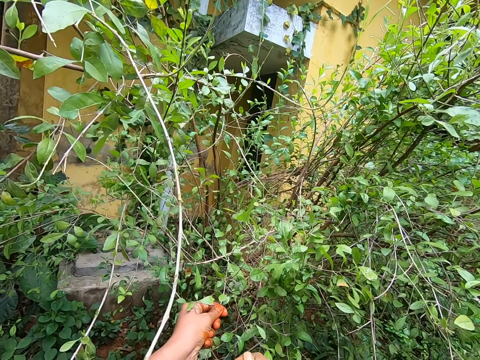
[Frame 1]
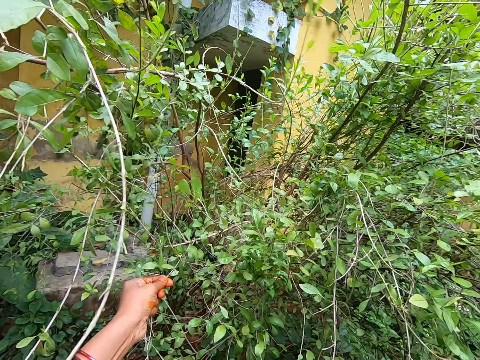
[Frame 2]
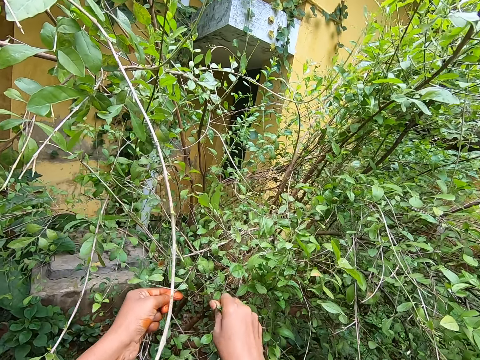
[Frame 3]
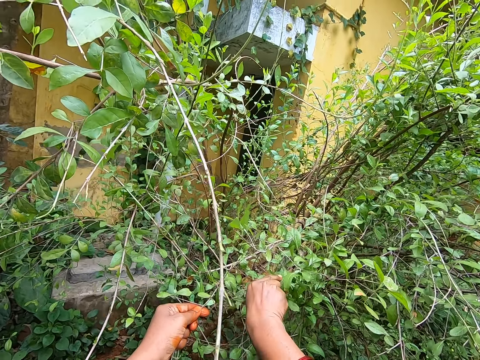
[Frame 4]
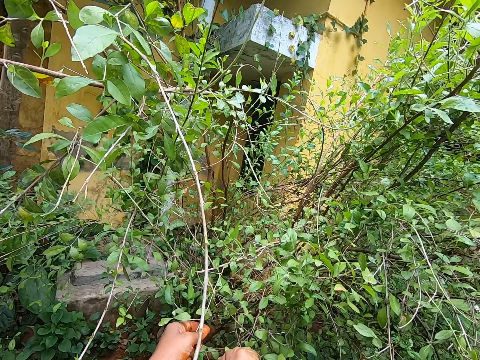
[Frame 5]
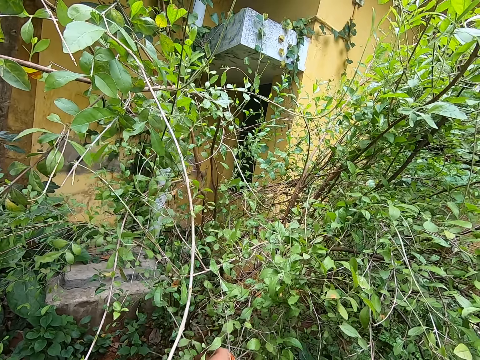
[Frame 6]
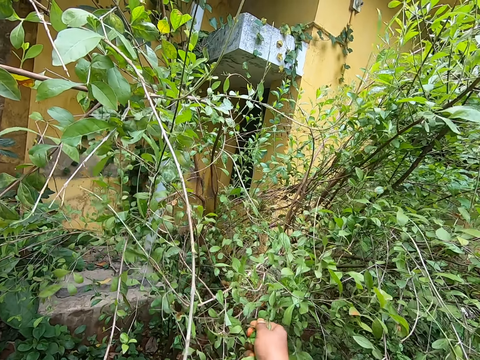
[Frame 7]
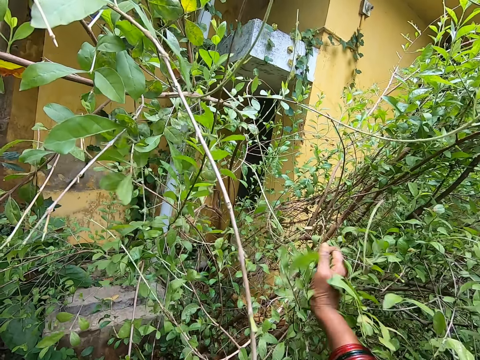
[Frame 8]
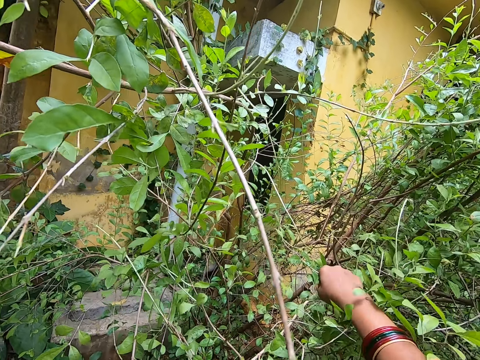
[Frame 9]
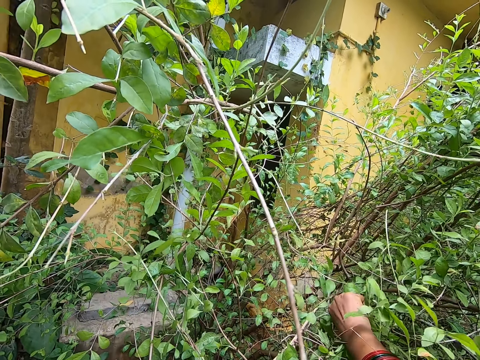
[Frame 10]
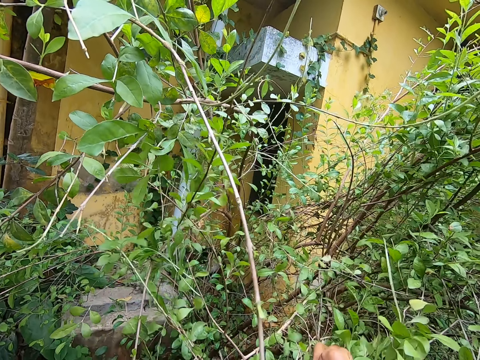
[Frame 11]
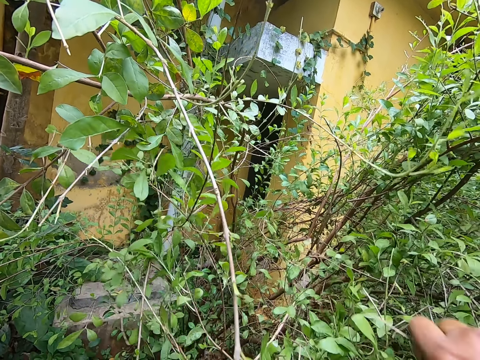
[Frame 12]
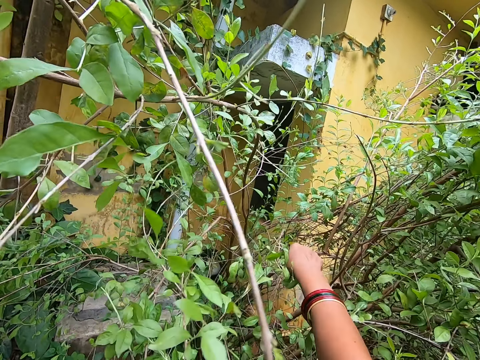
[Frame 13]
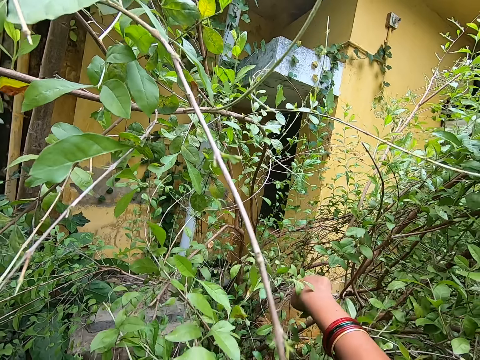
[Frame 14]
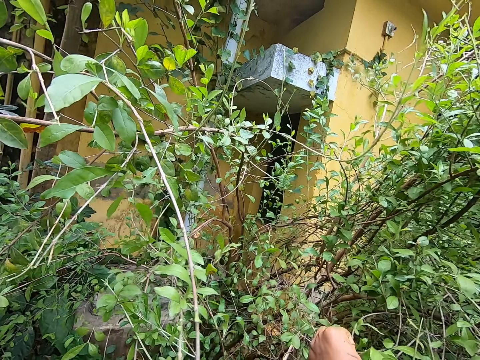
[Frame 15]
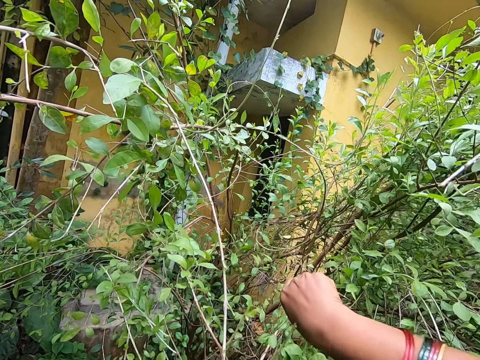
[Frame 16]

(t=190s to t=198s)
The camera wearer holds a twig by the left hand. They pick leaves.

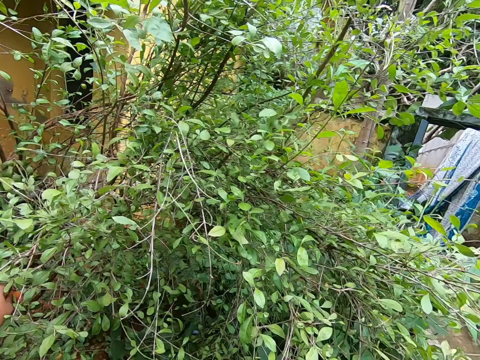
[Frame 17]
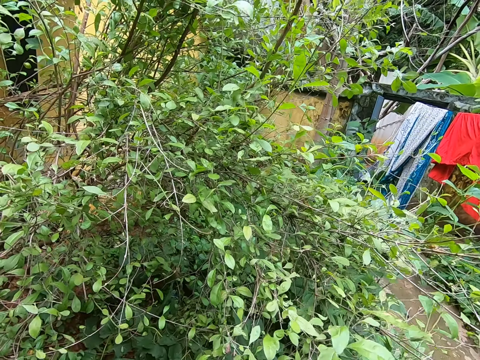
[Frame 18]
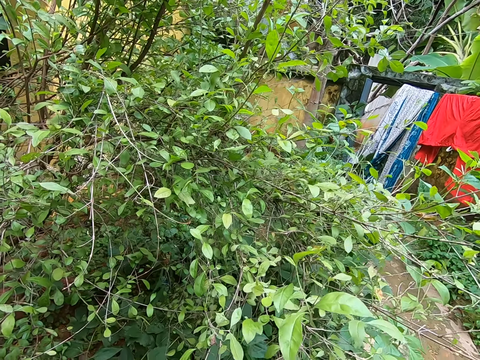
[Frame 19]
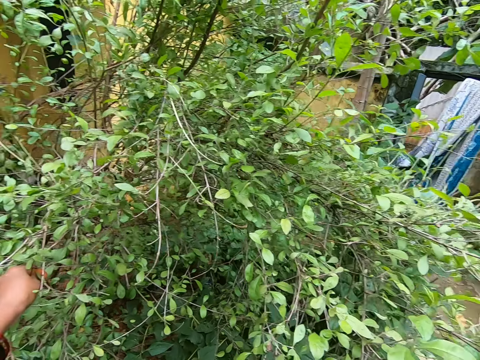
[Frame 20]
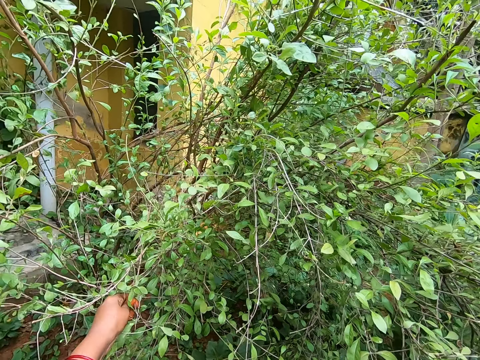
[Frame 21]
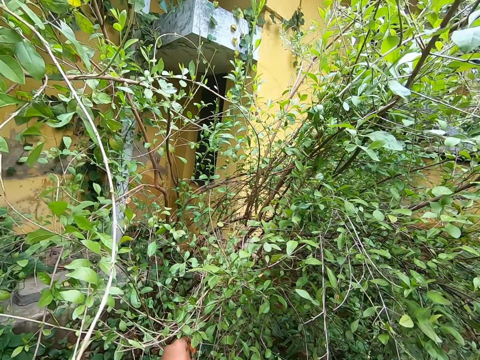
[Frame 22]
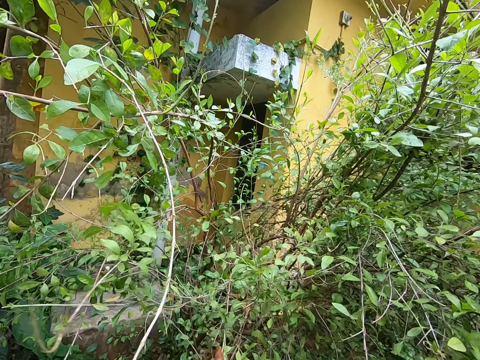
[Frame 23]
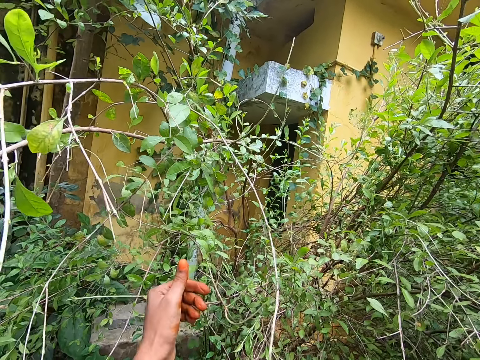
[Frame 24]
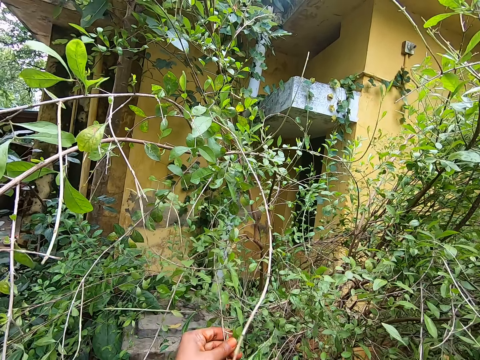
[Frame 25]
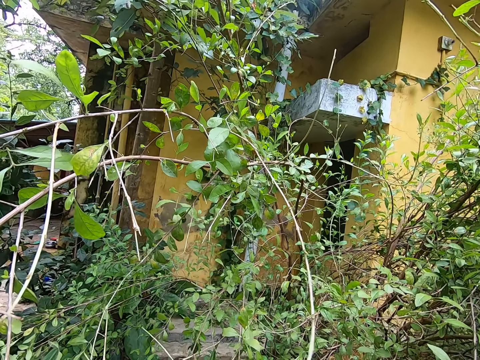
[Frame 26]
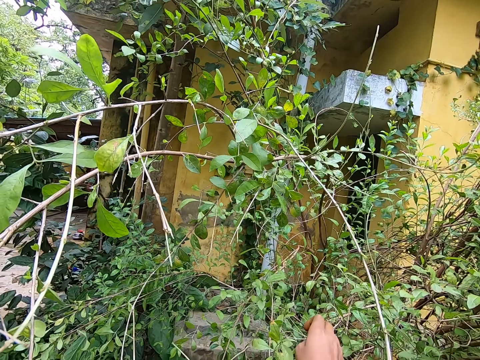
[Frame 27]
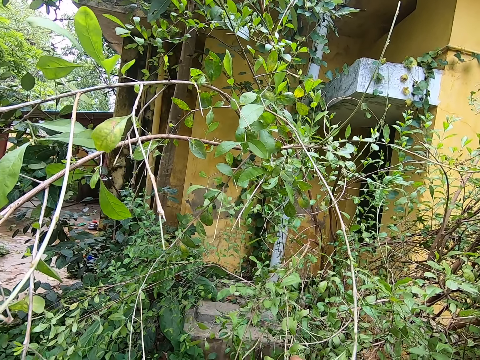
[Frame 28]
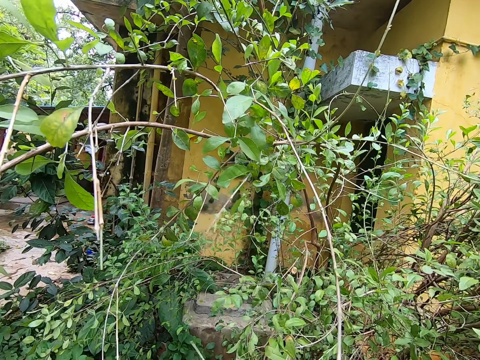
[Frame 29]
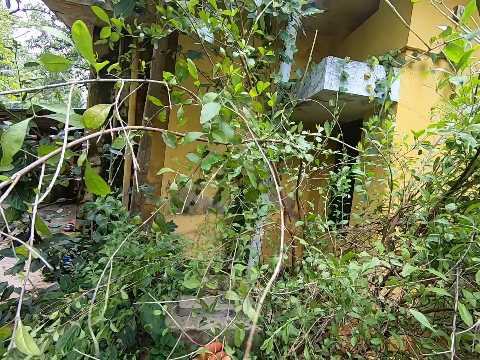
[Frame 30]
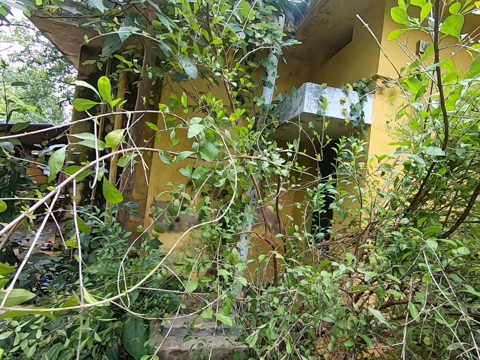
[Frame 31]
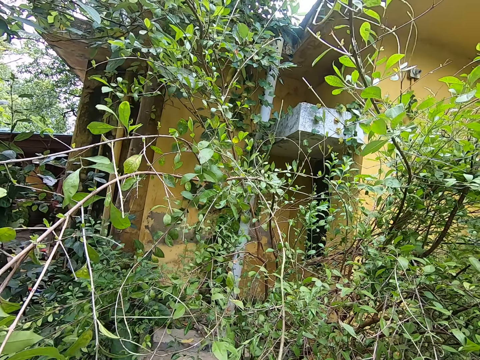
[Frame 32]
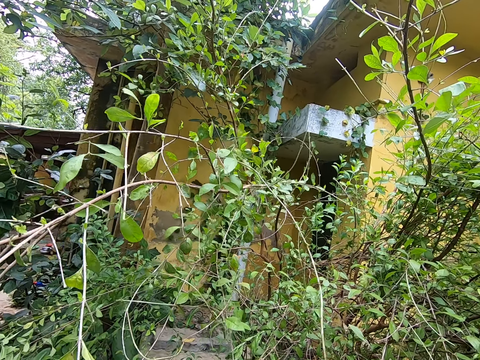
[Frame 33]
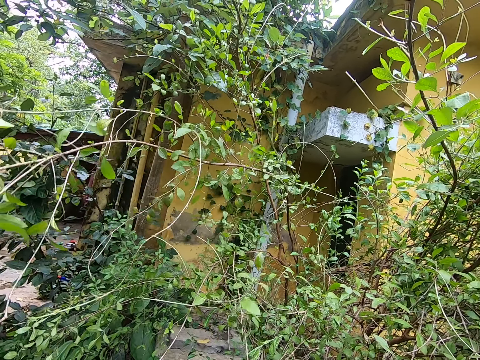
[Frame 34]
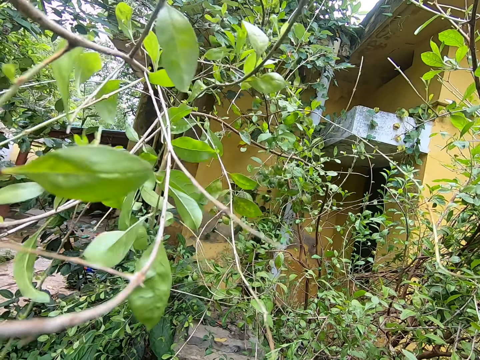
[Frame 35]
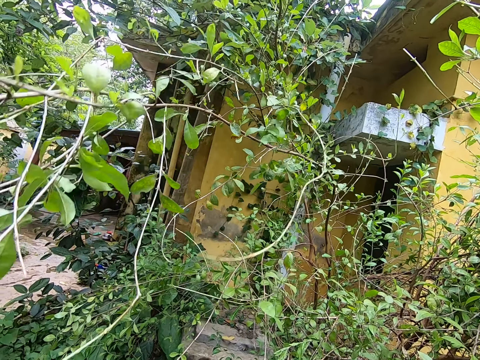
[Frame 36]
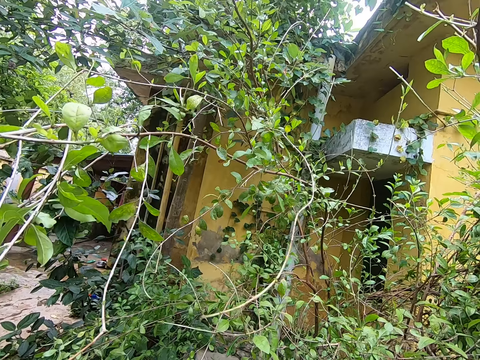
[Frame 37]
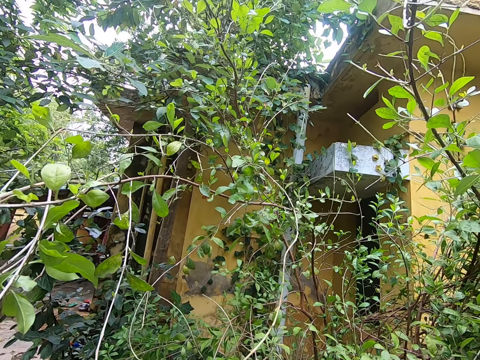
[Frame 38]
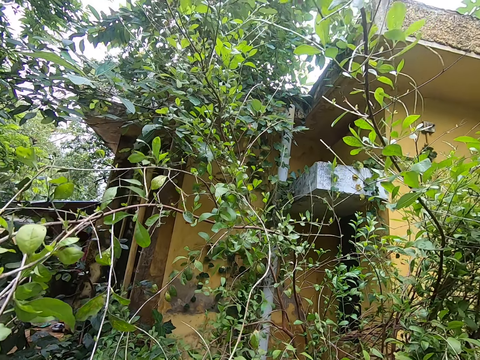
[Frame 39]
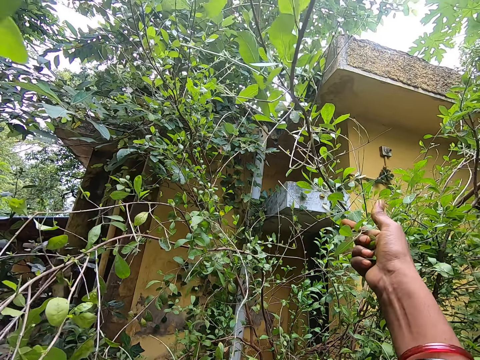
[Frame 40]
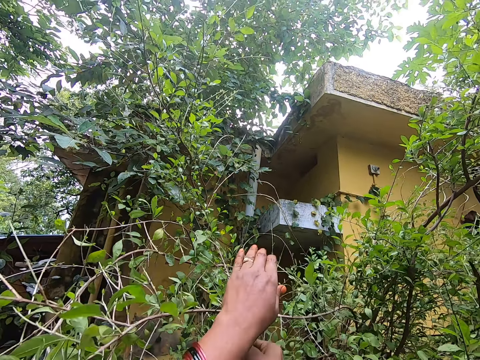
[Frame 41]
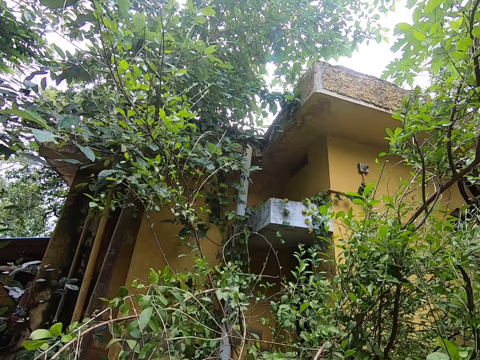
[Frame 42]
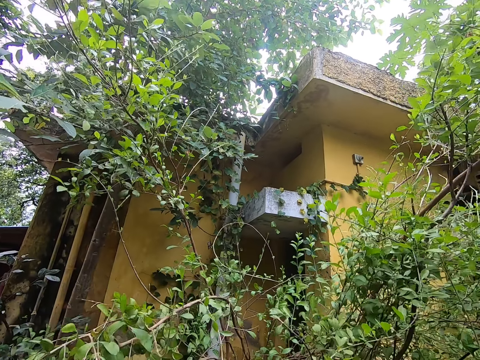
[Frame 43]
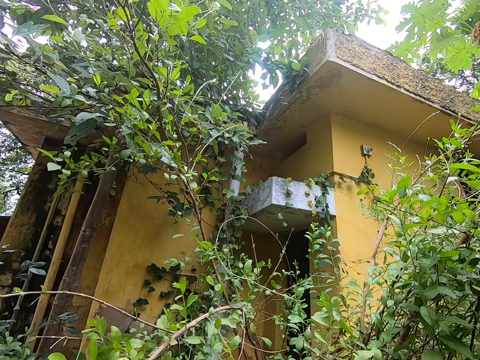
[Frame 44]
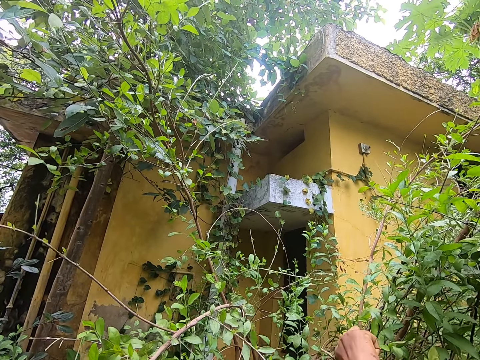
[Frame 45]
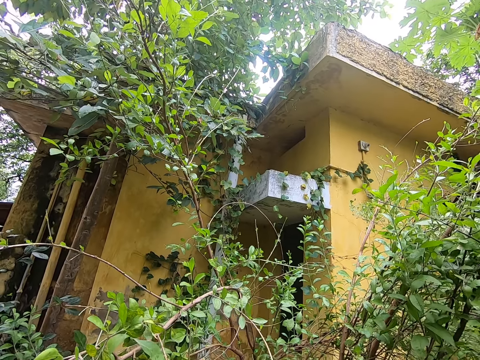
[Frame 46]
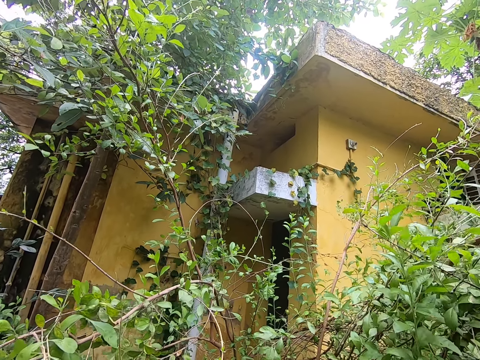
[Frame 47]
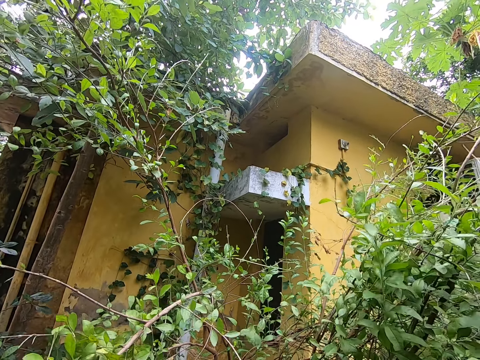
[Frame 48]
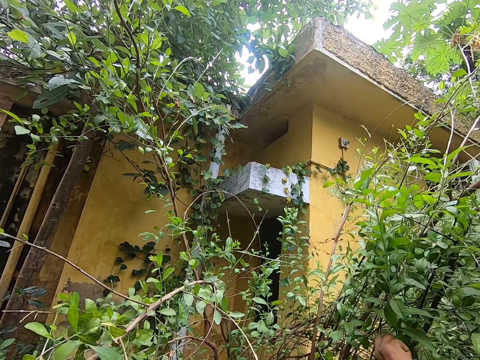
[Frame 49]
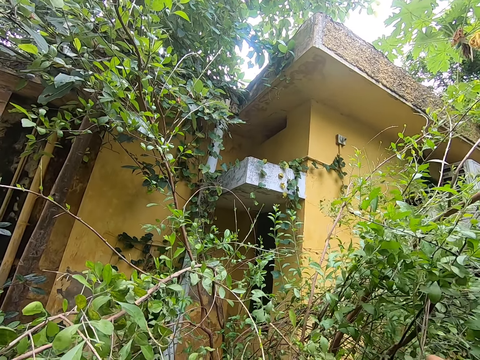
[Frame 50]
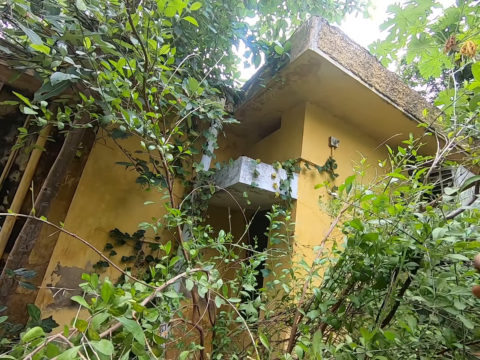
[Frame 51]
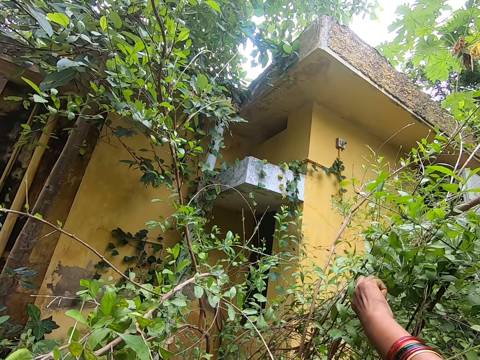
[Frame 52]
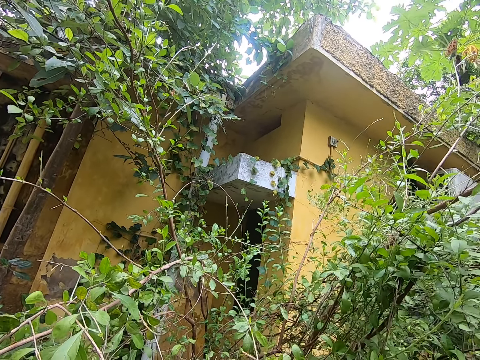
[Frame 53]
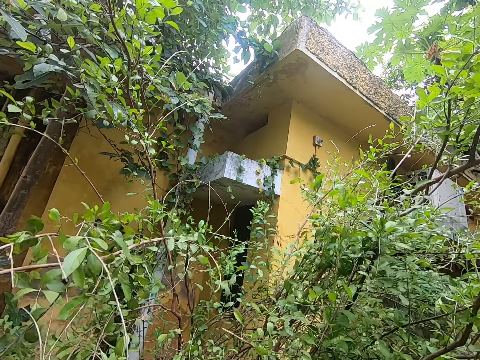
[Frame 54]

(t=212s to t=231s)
The camera wearer turns round. They pick leaves. They hold a twig by the left hand. They pick the leaves.
